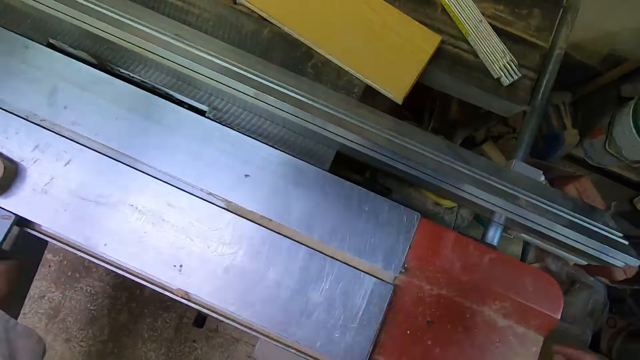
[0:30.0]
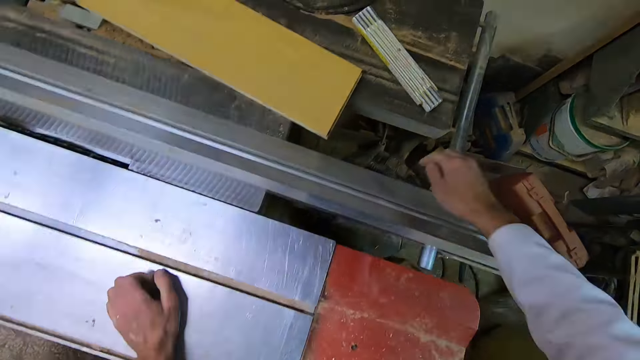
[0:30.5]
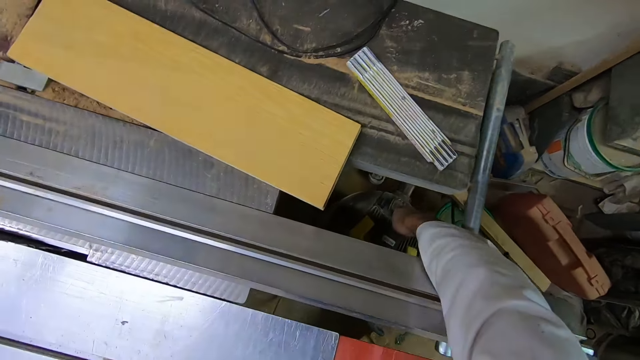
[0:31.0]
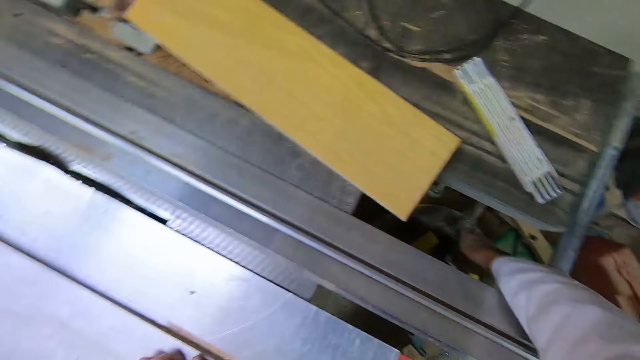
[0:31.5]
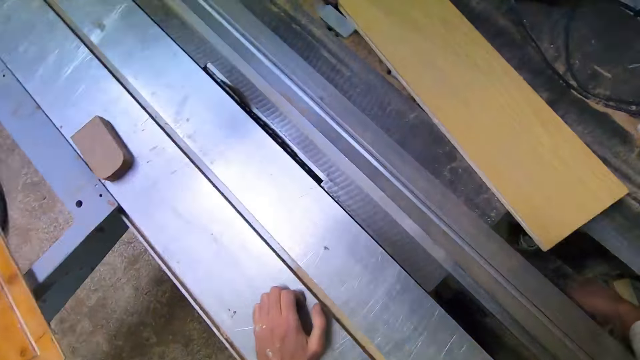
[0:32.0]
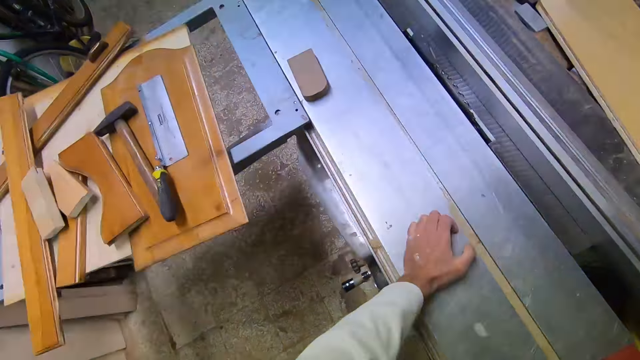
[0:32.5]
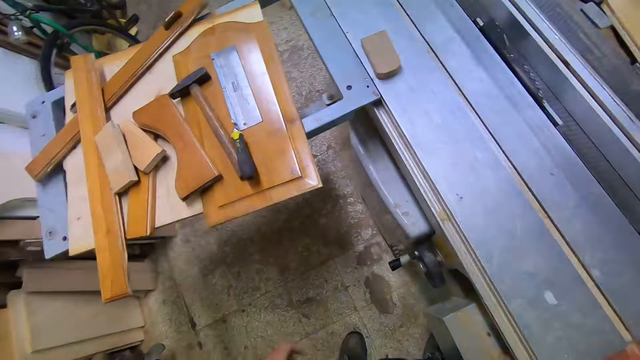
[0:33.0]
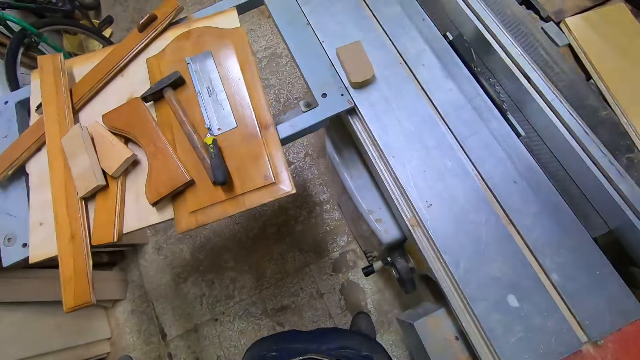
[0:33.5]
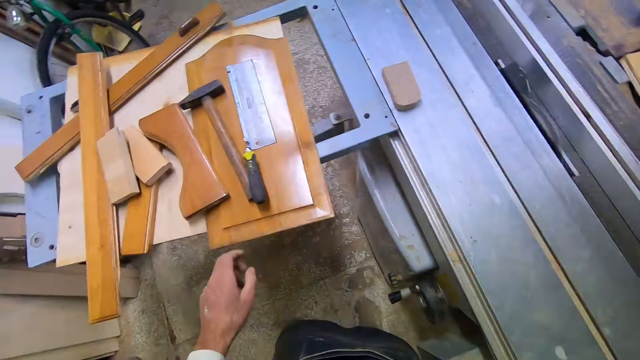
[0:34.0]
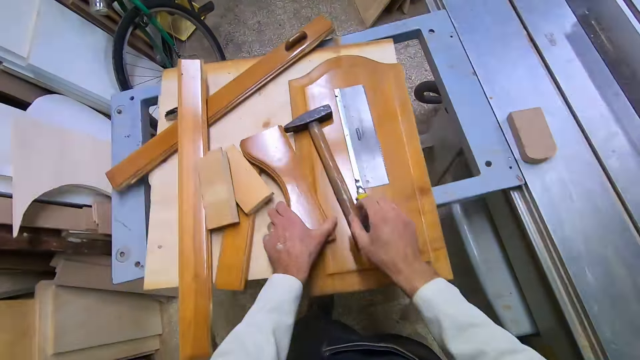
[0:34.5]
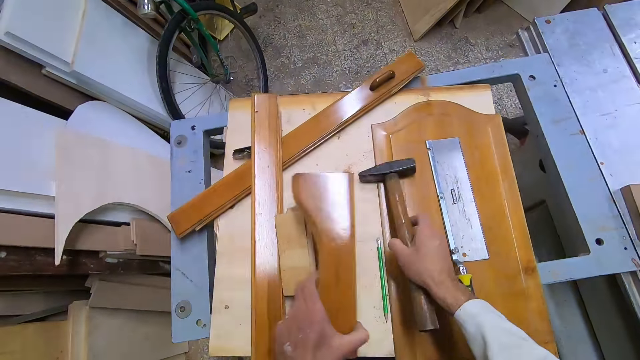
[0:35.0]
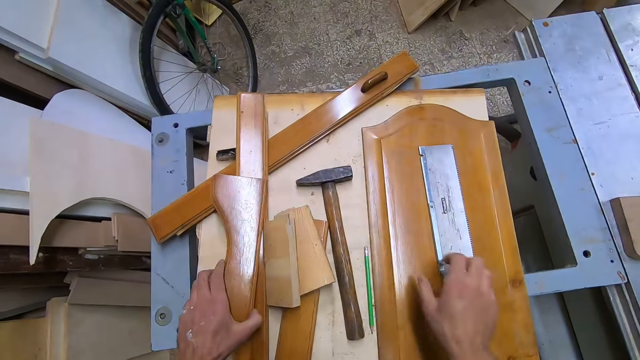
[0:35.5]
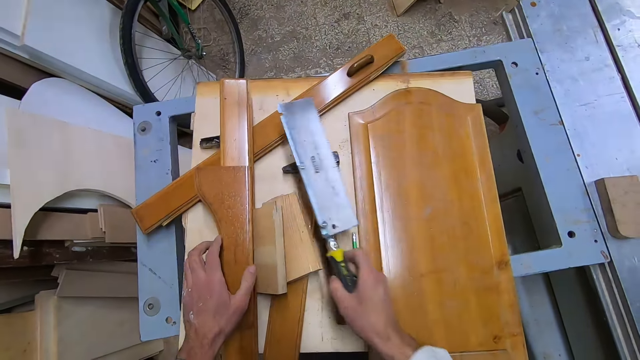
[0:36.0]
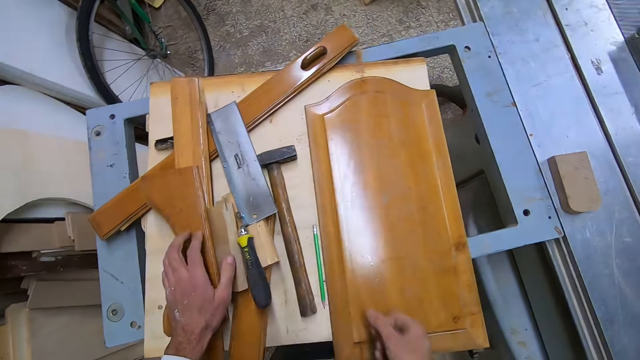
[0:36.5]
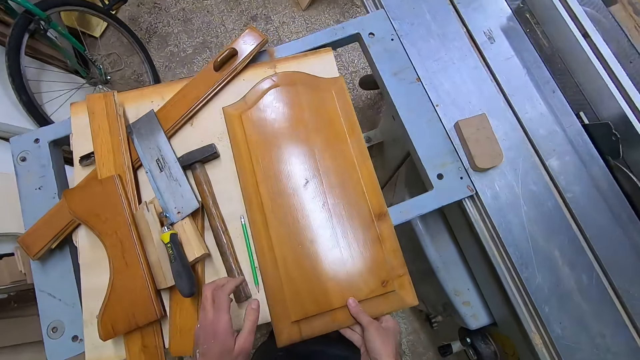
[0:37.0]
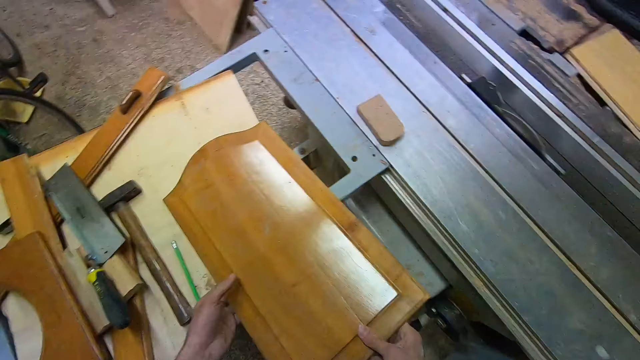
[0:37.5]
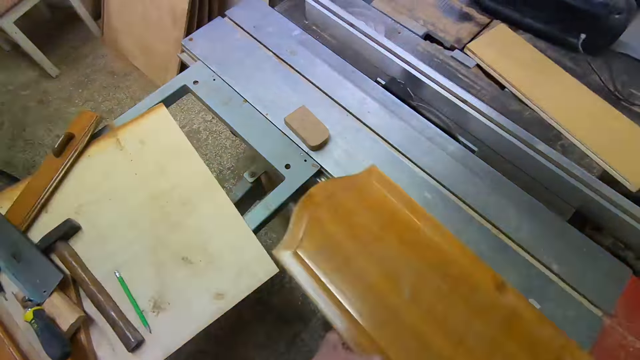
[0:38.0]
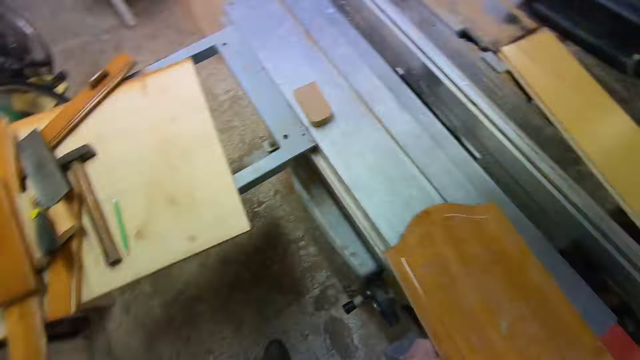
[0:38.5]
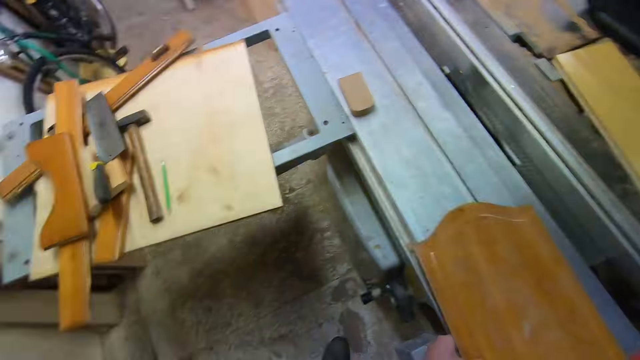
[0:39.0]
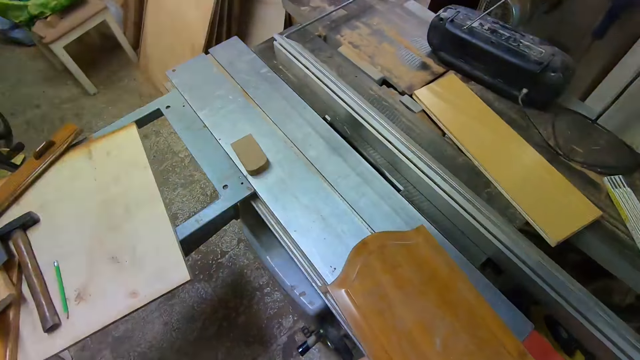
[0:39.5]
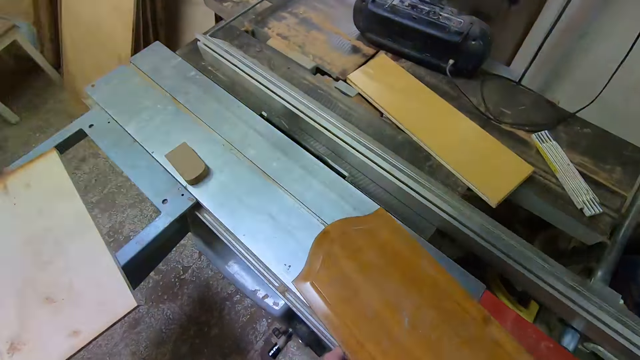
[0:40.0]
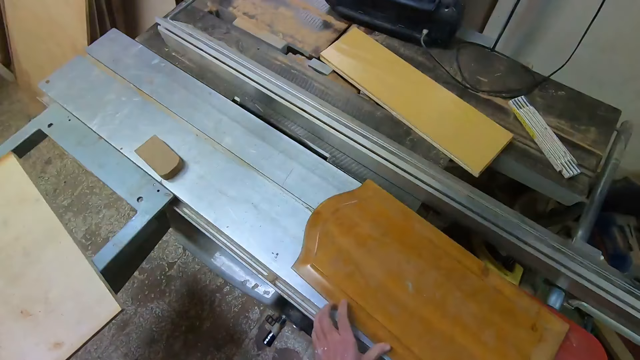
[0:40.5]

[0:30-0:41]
The camera wearer moves a part of the cutting machine to the left with his left hand. He starts the cutting machine with his right hand. He places his hand on the table saw cutting machine. He removes his hand from the table saw cutting machine. He walks in the room. He picks up a piece of wood with his left hand. He moves the hammer with his right hand. He touches the hammer. He places the hammer on the table. He drops the piece of wood in his left hand on the table. He touches a saw. He moves the saw with his right hand. He places the saw on the table. He picks the piece of wood. He carries the piece of wood to the cutting machine. He places the piece of wood on the table saw cutter.

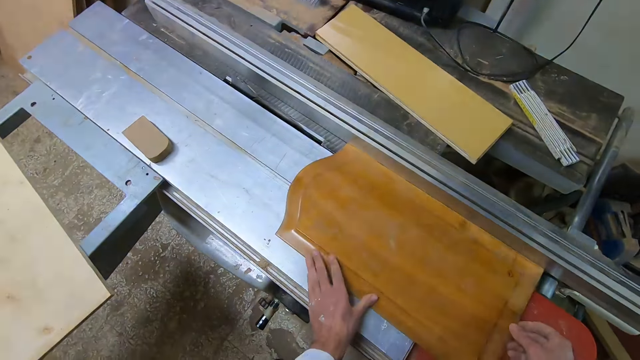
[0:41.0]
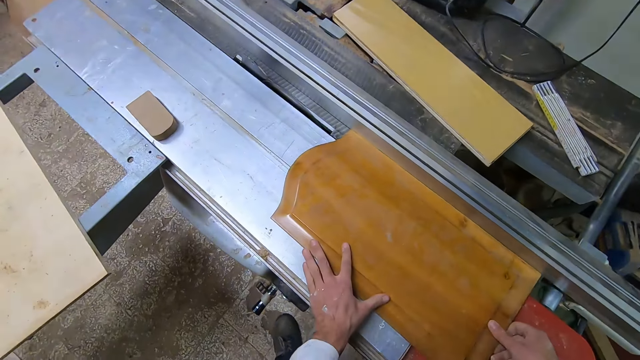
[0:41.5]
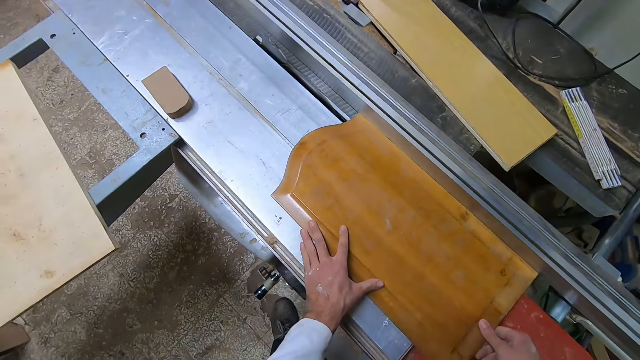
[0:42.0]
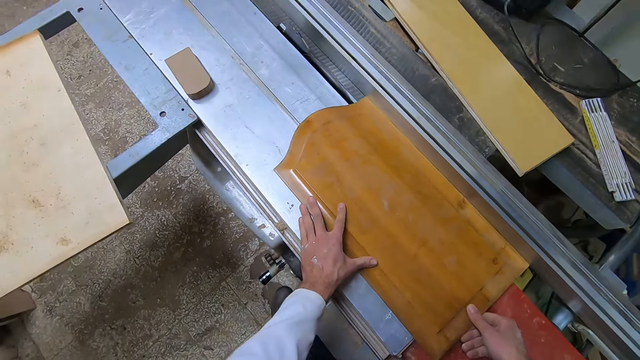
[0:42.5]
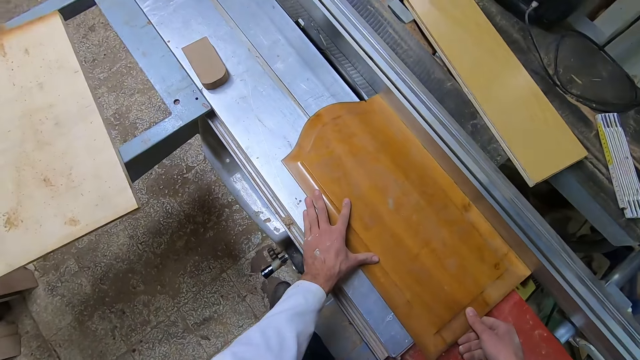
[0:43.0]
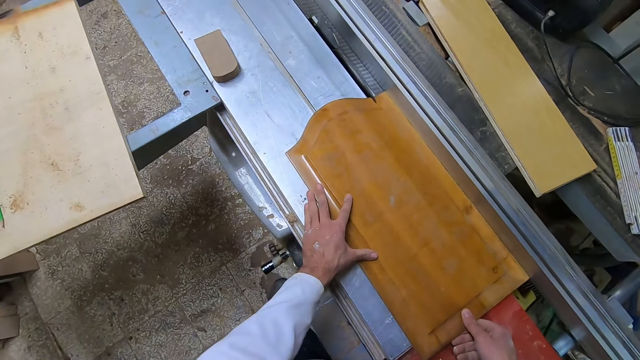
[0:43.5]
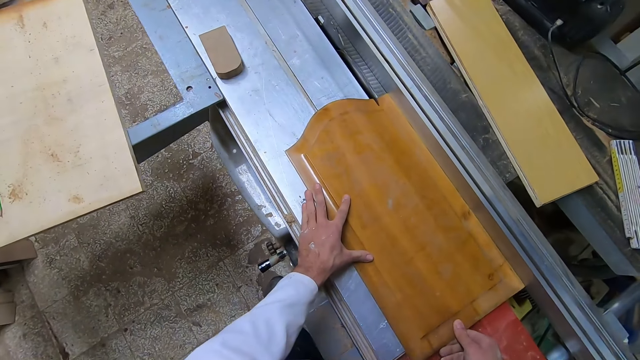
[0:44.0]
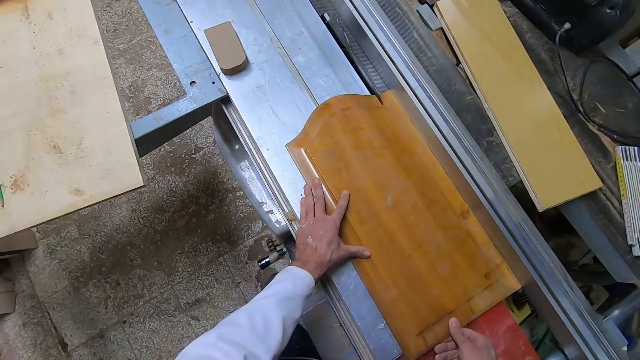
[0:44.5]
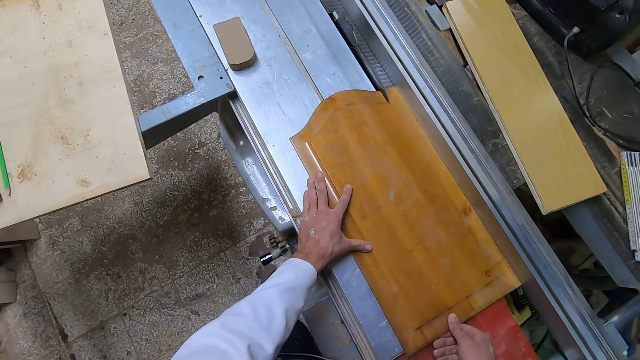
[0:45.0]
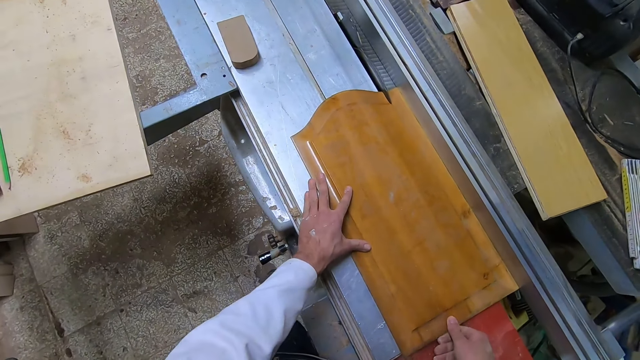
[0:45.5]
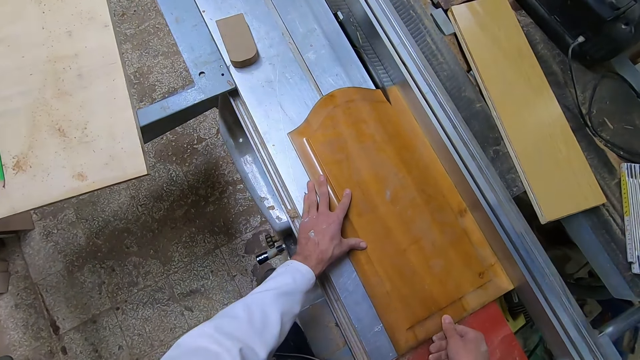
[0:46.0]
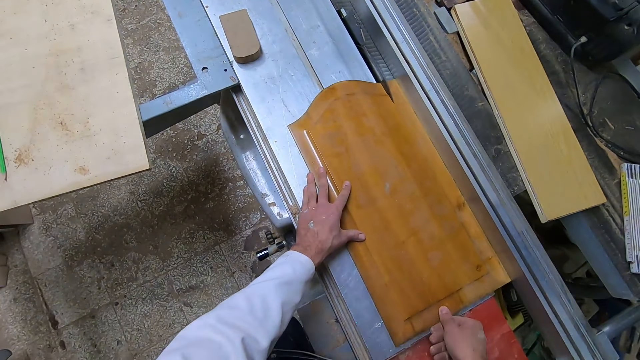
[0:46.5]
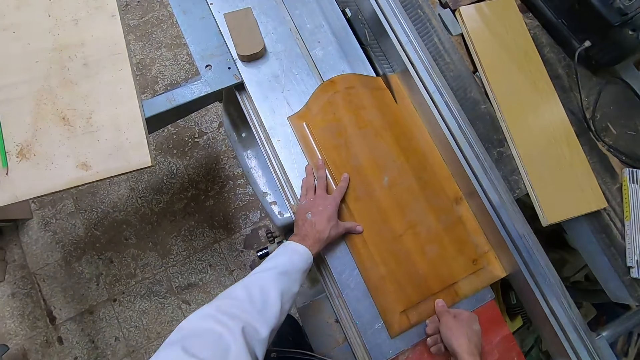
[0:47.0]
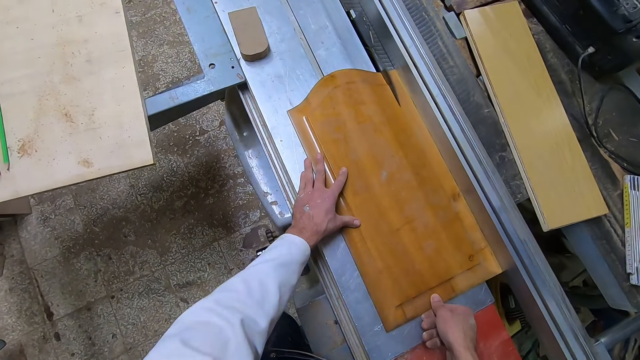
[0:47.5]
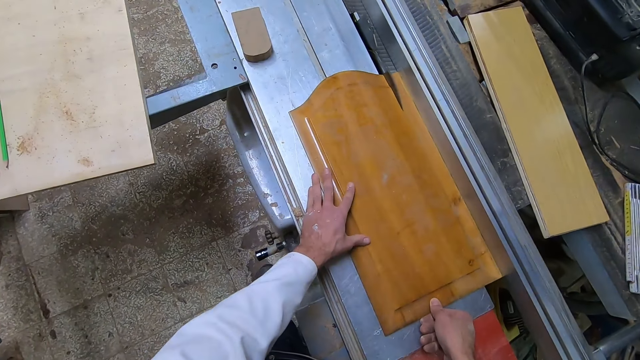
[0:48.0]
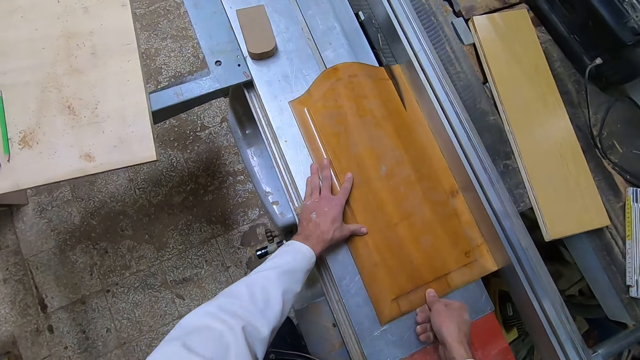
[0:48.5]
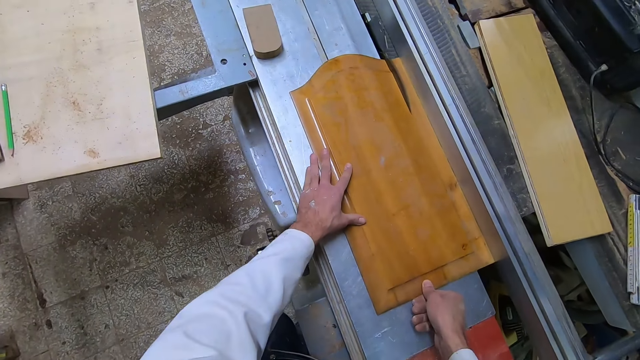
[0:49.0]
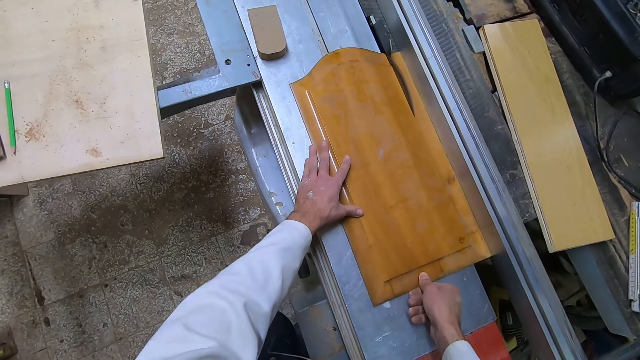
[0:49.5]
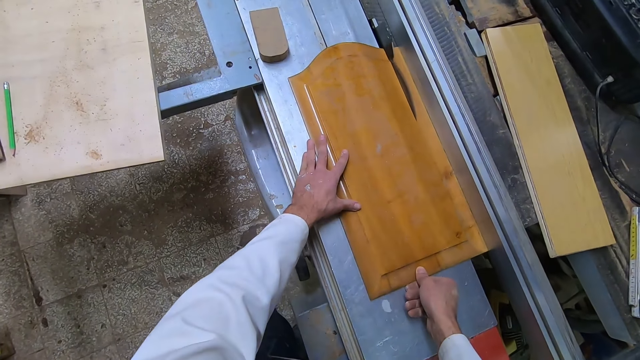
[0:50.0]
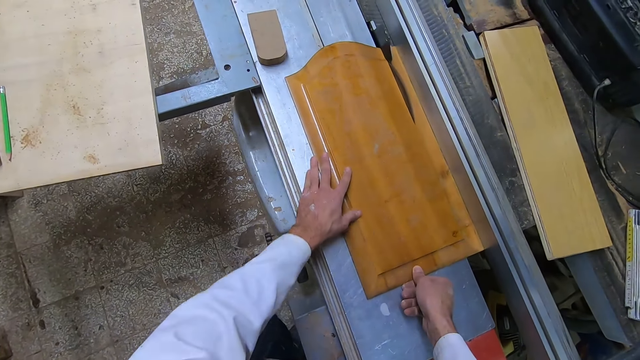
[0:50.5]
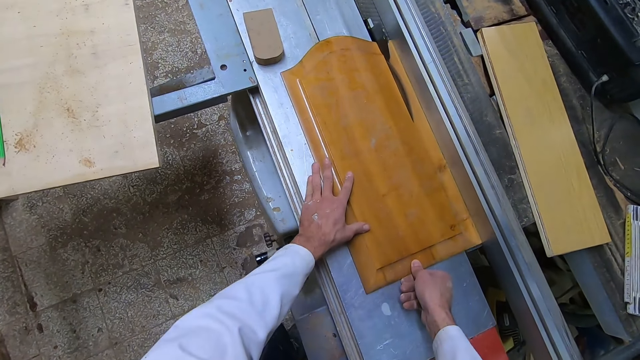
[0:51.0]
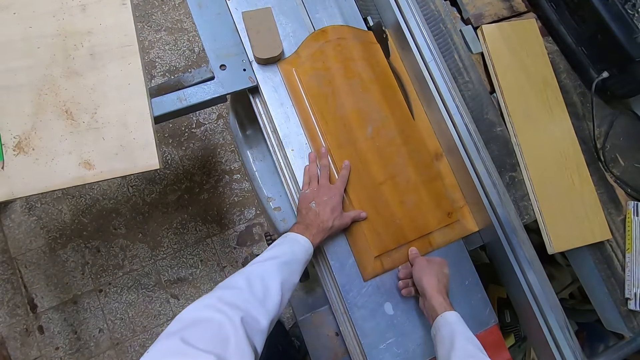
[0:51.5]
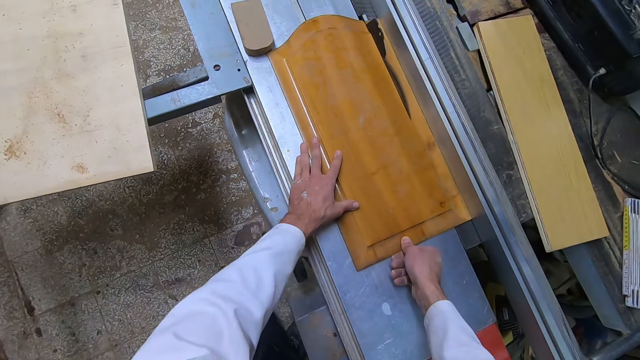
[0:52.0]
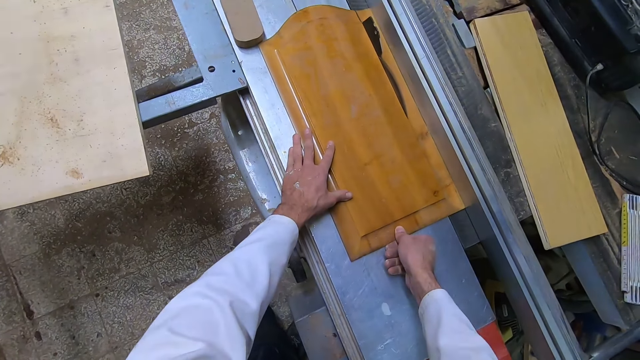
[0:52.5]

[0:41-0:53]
The camera wearer cuts the piece of wood with the cutting machine.
